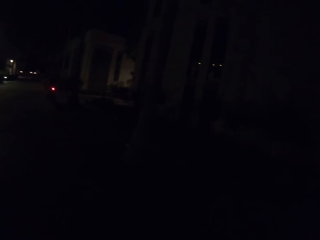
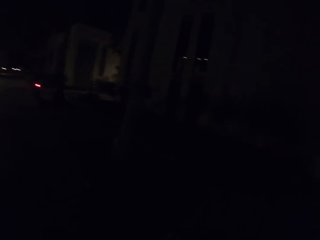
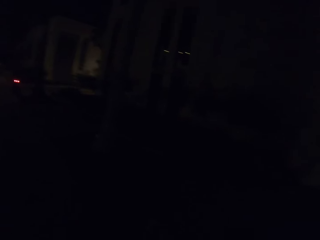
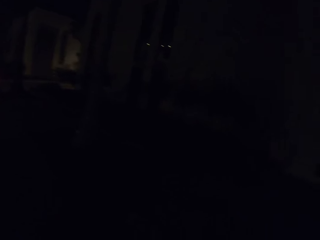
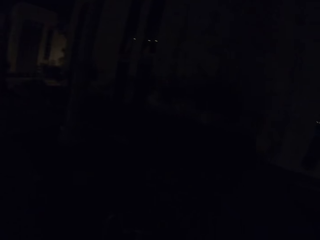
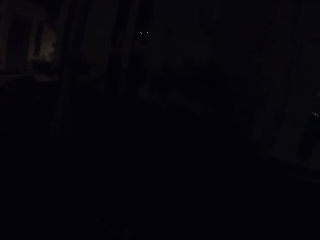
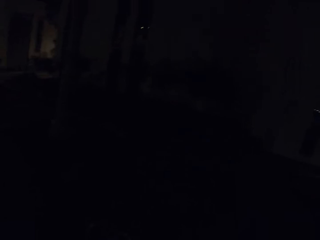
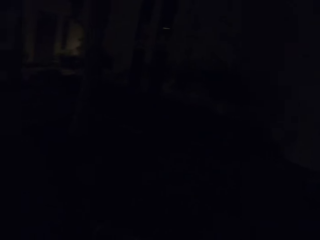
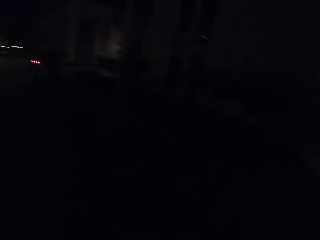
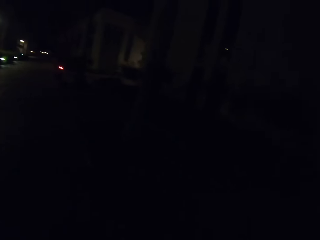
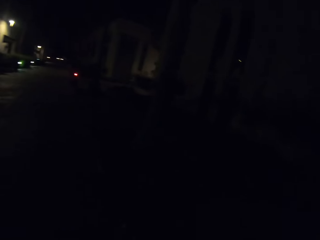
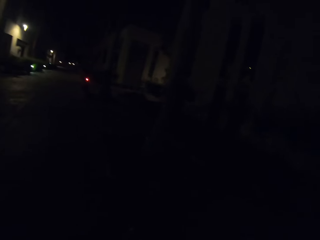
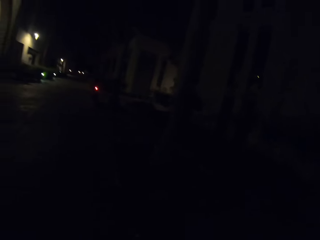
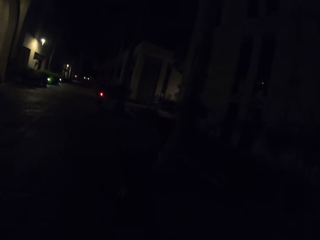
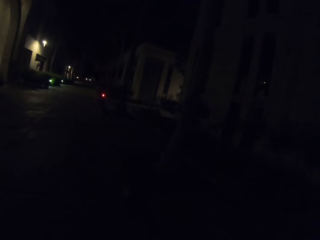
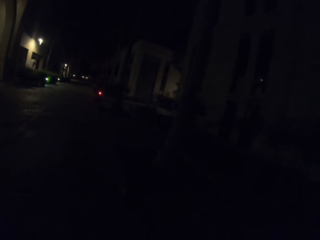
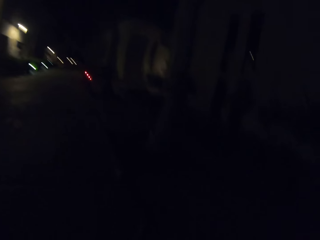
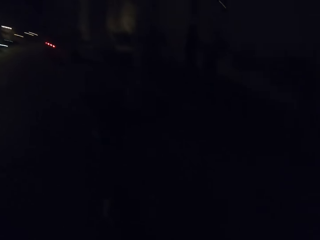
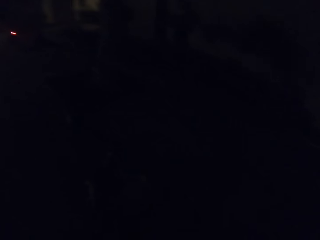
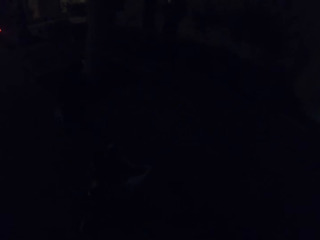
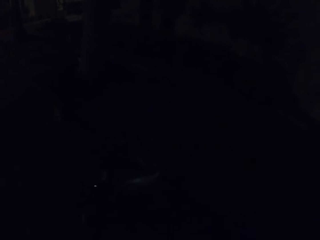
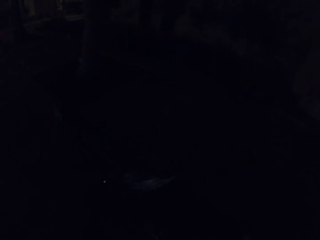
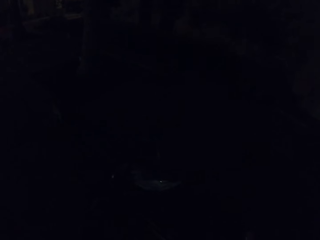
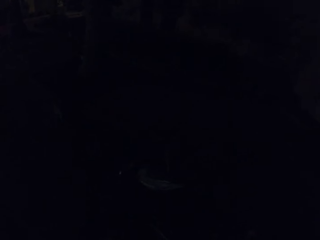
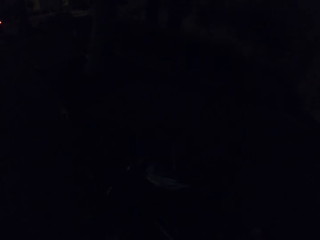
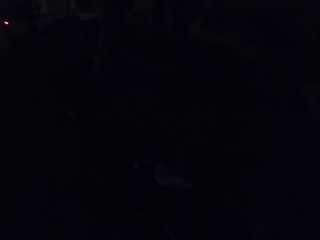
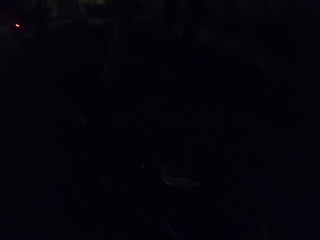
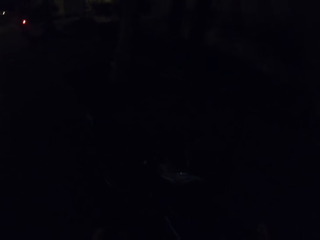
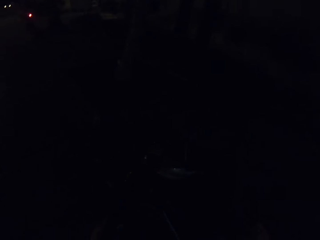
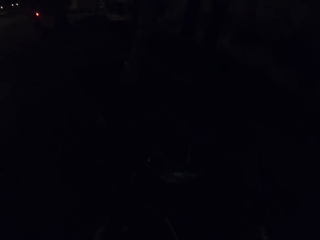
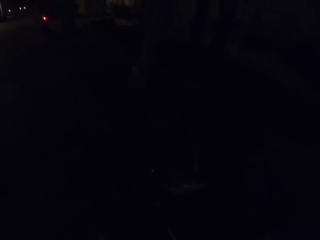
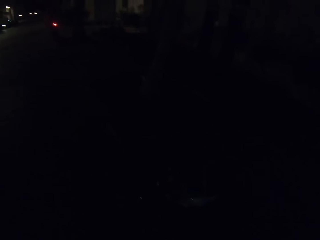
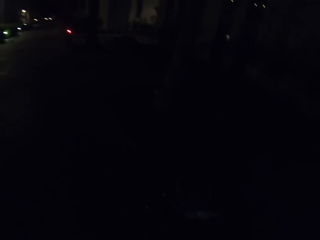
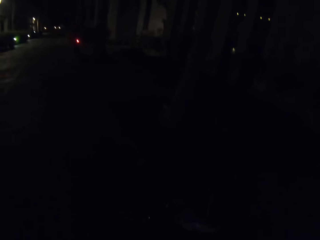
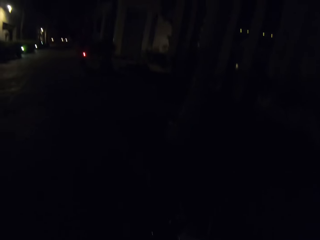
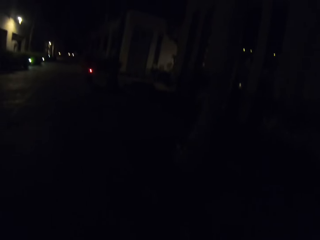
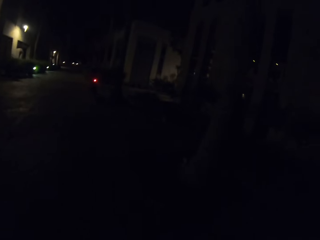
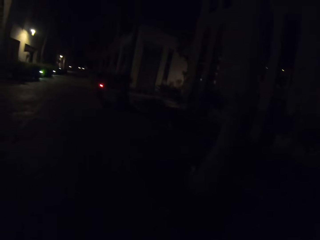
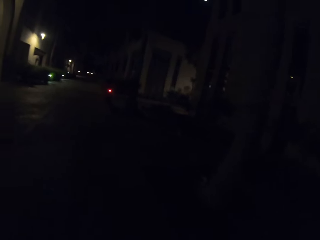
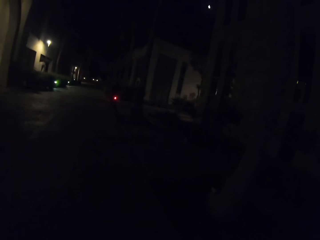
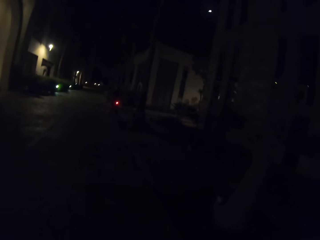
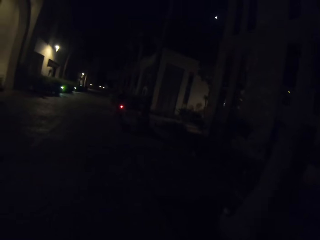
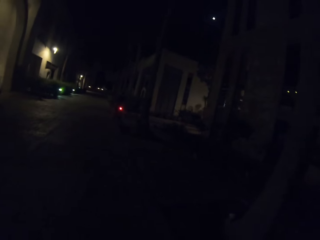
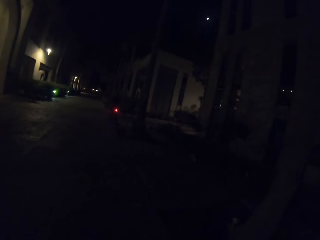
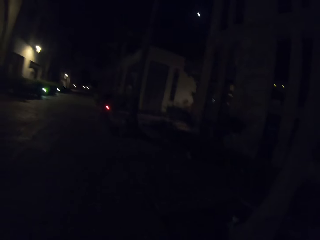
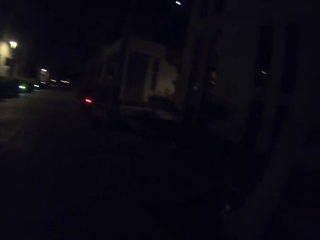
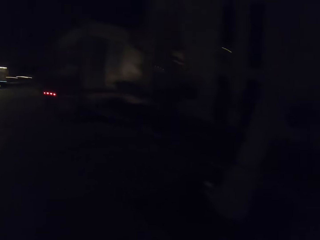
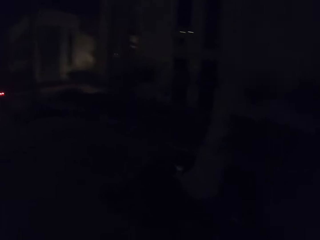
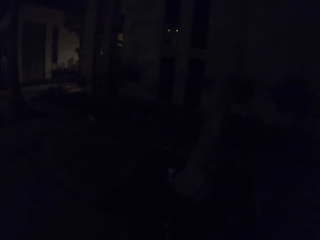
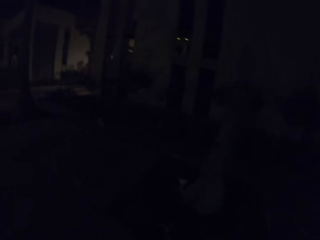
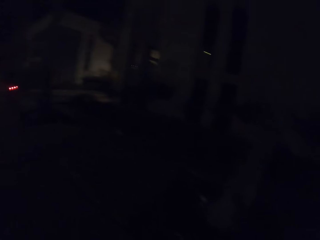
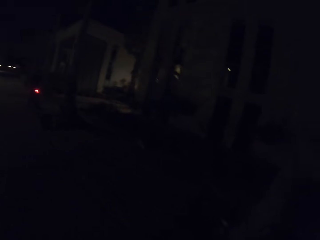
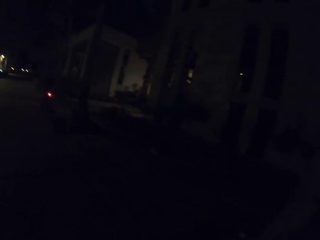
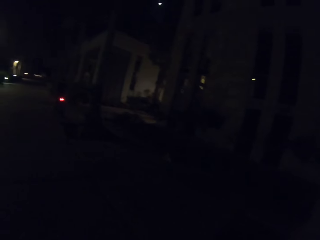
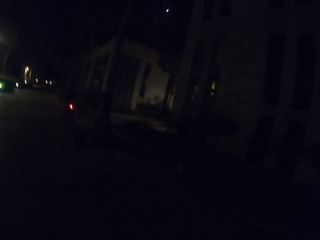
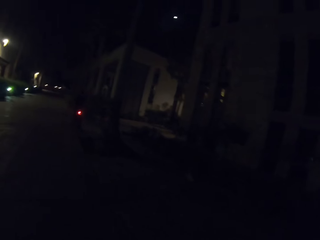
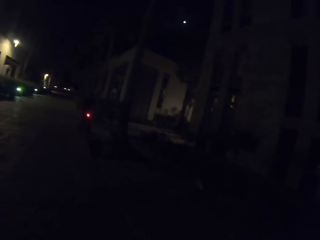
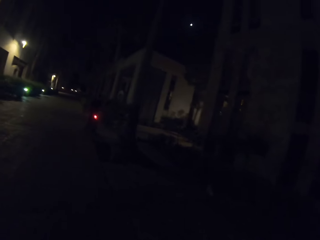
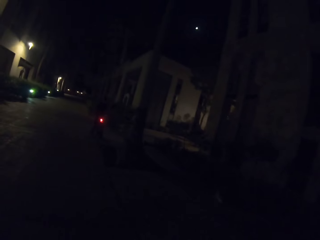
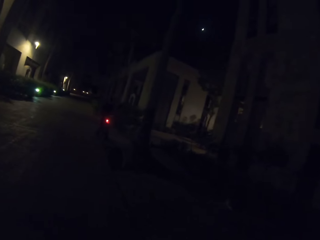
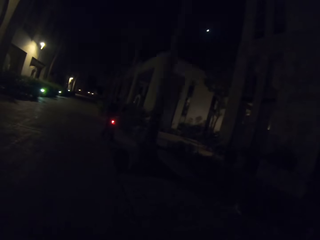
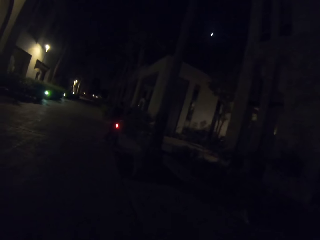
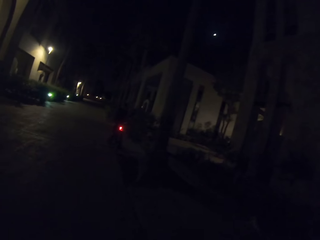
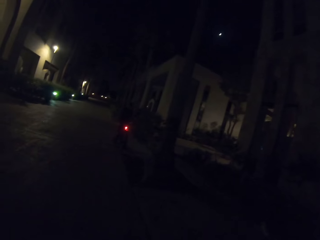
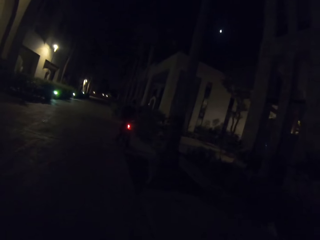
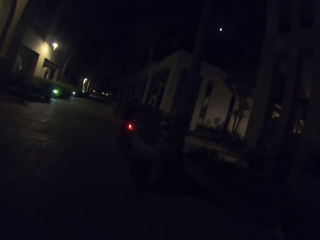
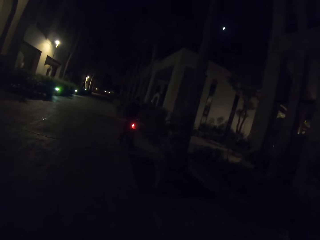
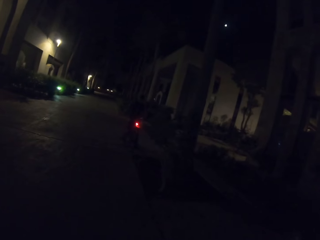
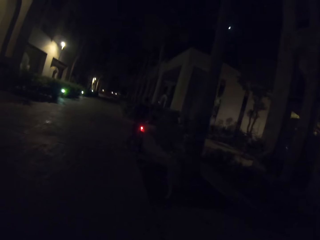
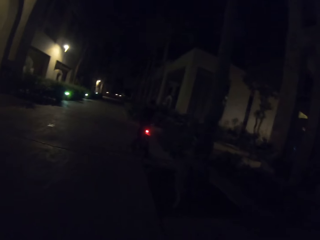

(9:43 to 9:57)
The camera wearer looks around. They take a bicycle. They look around. They push the bicycle.

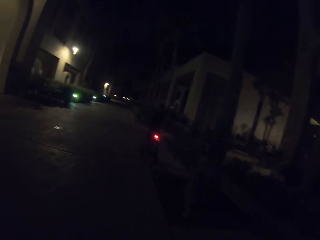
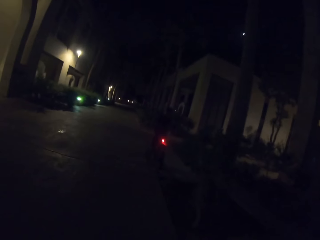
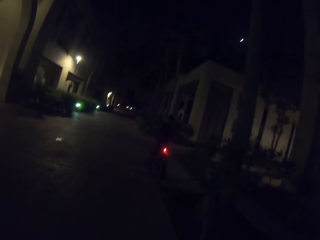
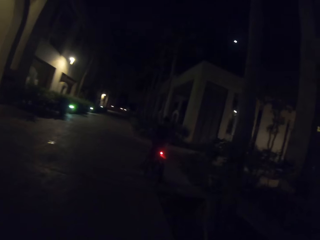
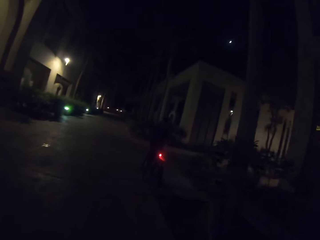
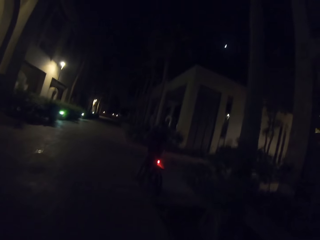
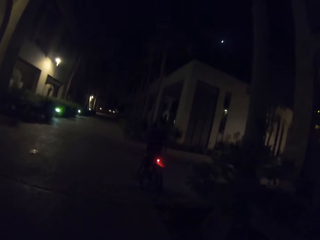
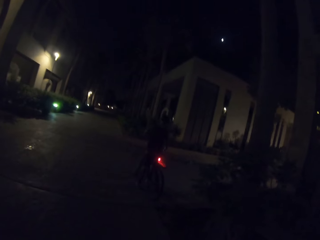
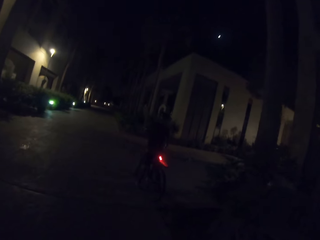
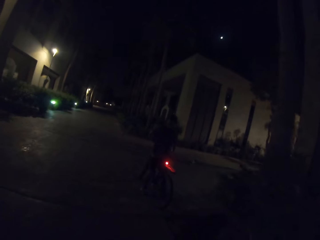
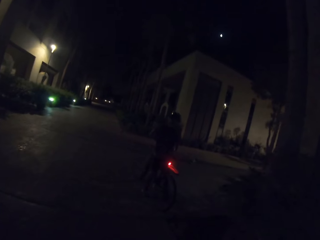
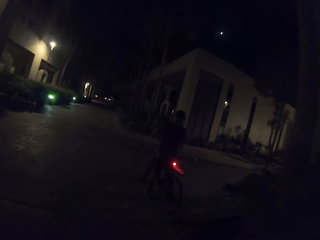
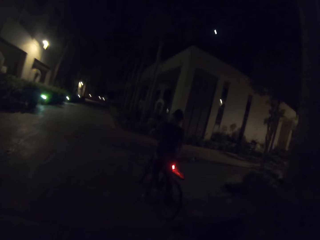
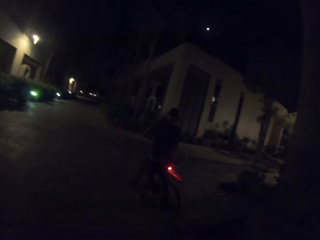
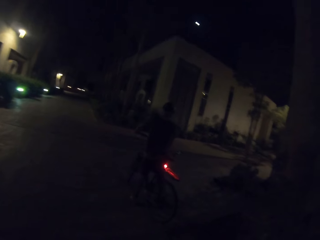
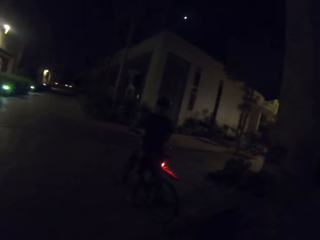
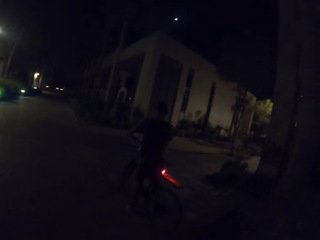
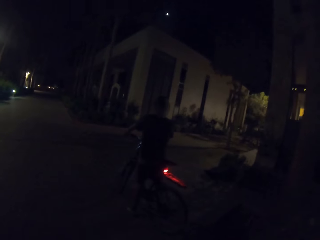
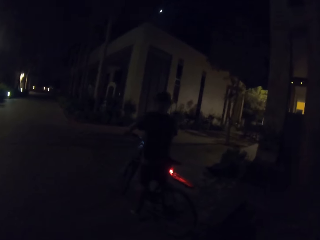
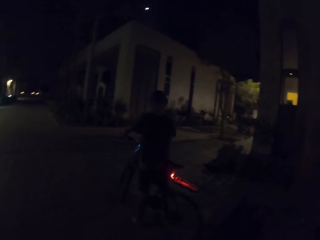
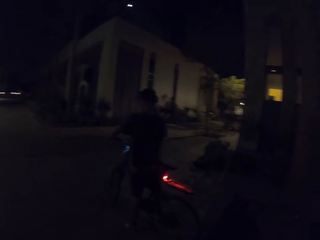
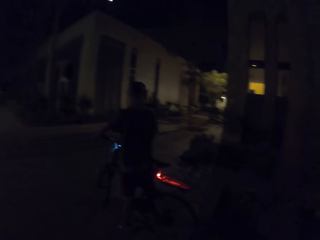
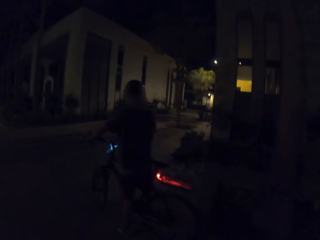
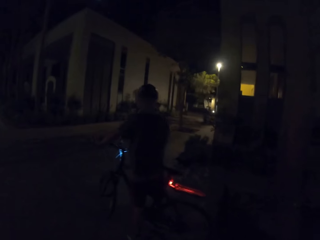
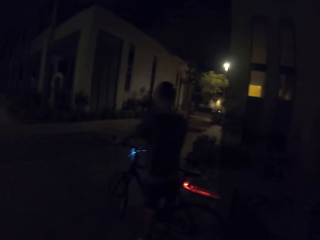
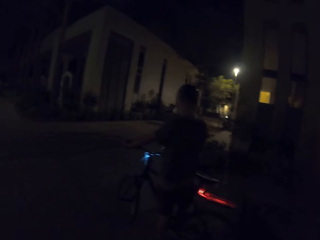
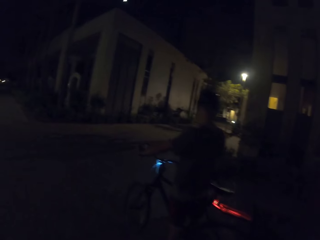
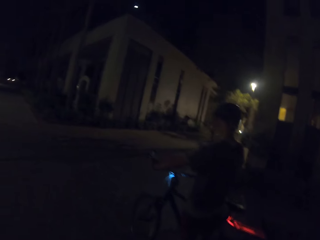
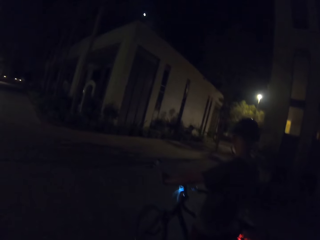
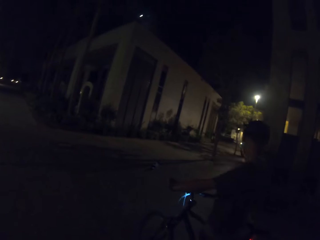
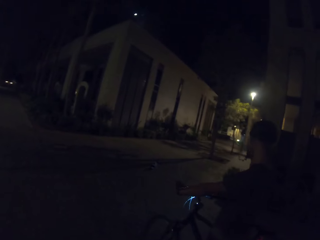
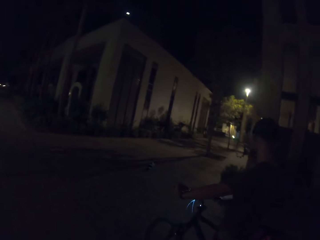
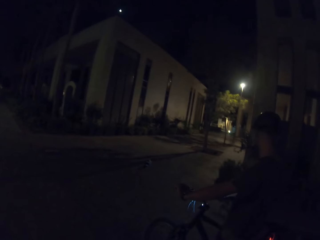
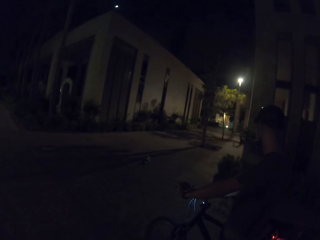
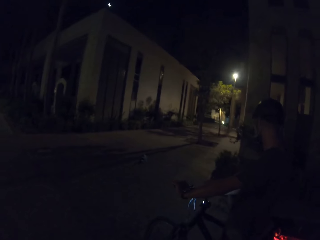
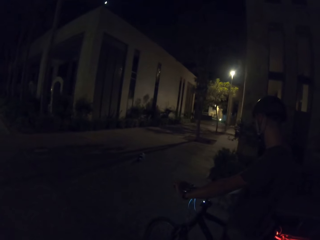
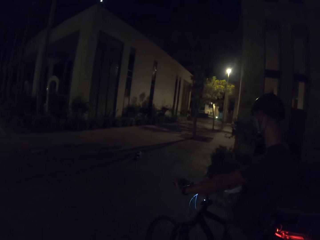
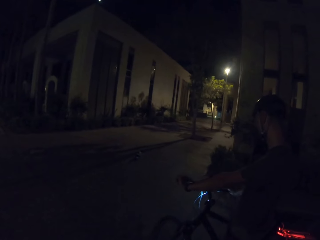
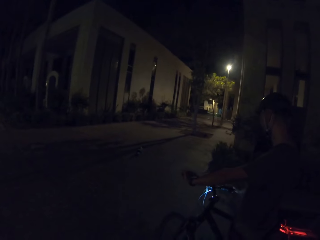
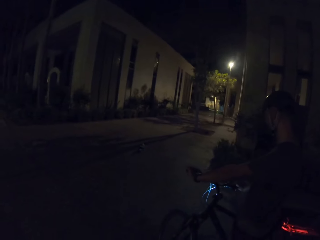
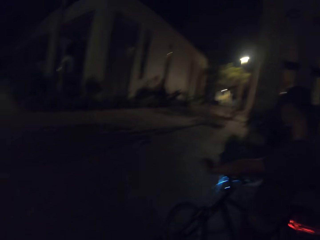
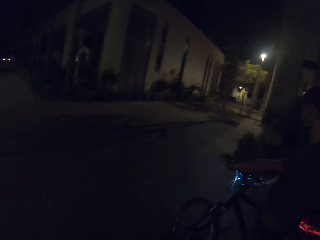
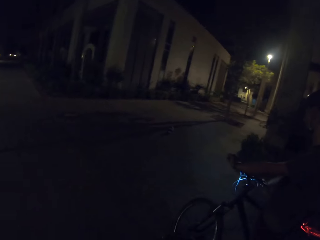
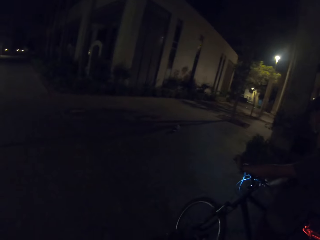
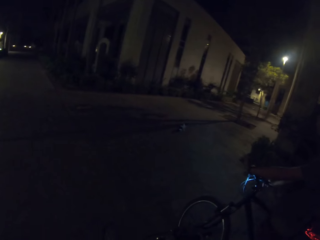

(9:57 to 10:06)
The camera wearer stands beside a man. The man opens the bicycle lights.
